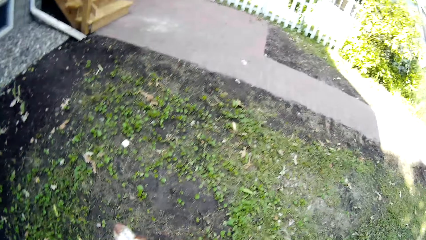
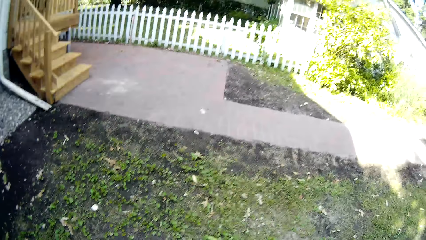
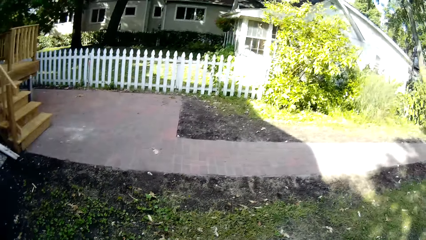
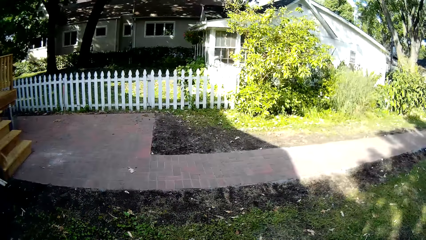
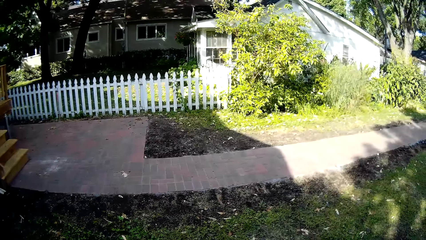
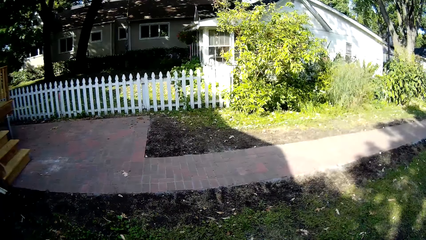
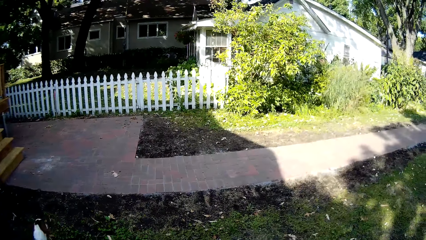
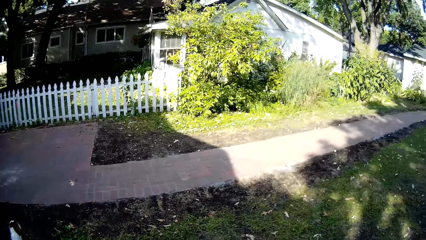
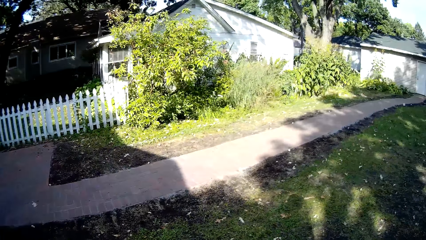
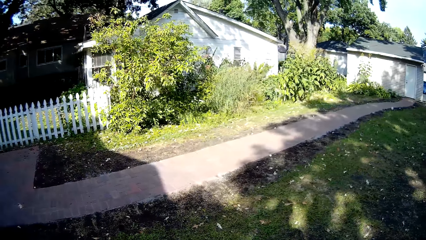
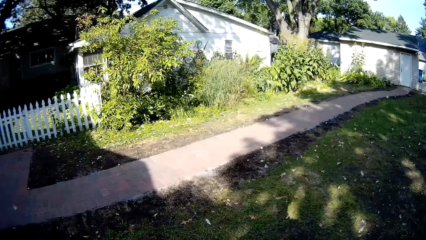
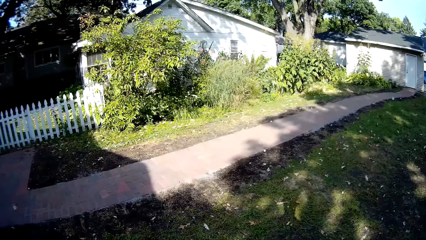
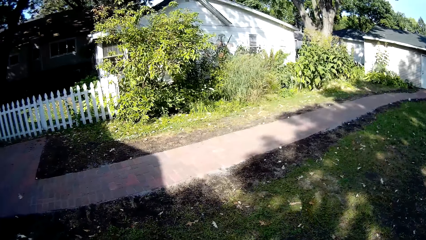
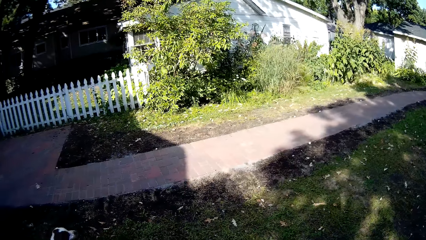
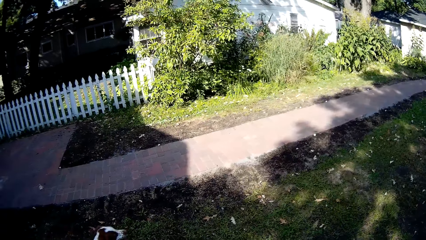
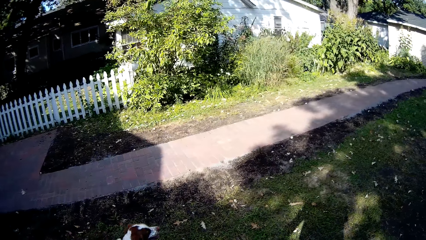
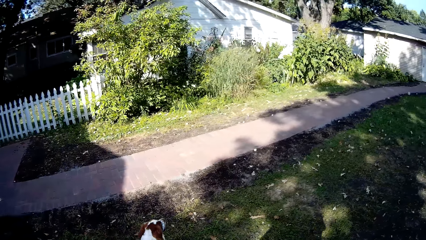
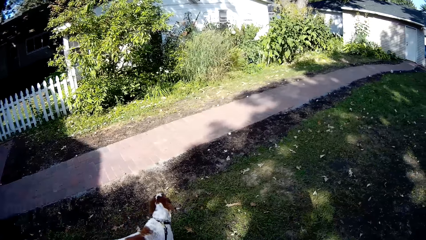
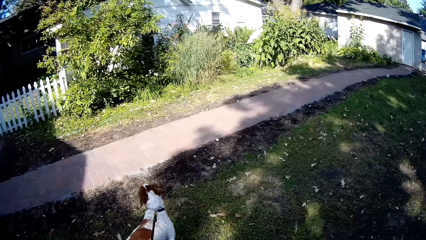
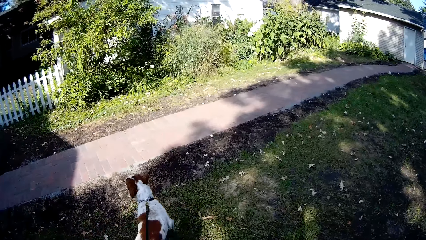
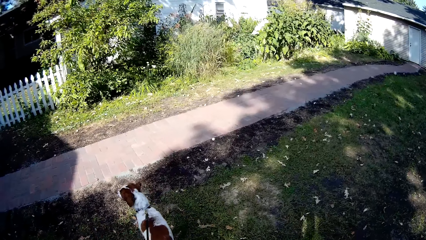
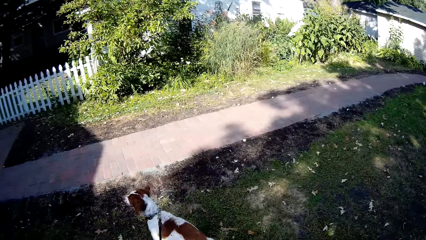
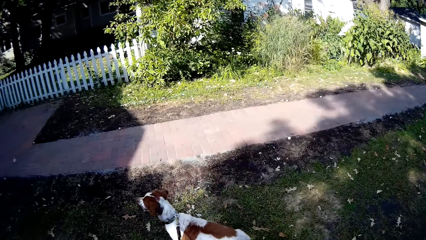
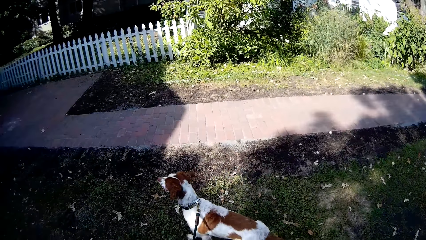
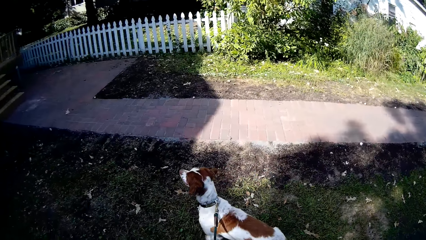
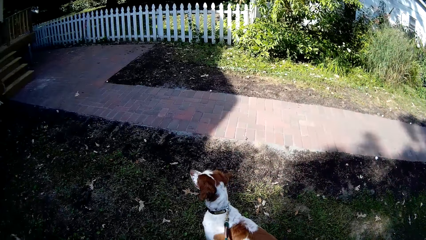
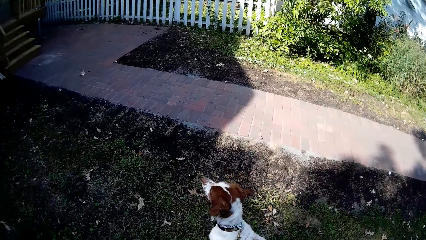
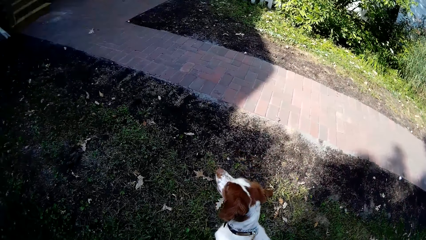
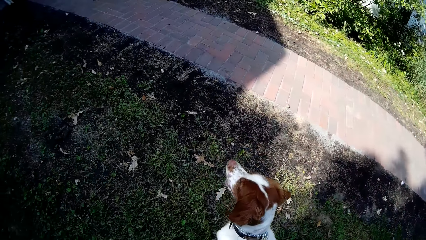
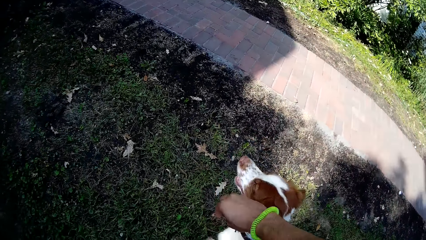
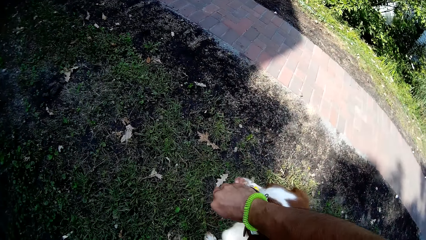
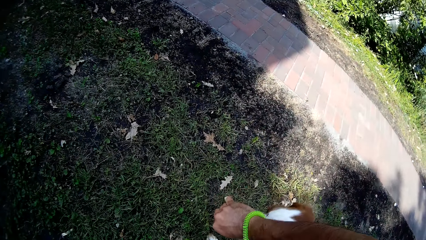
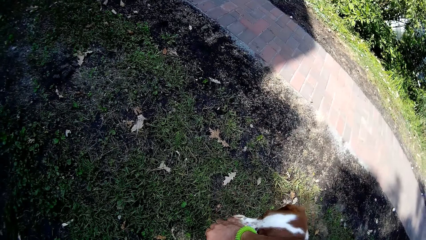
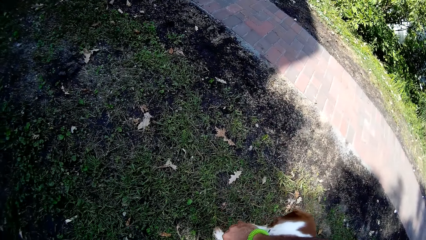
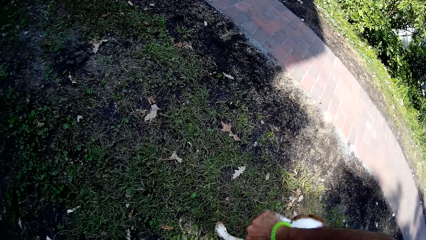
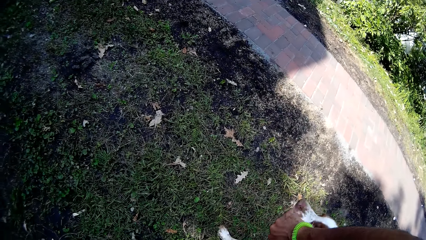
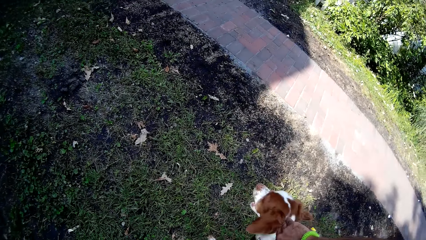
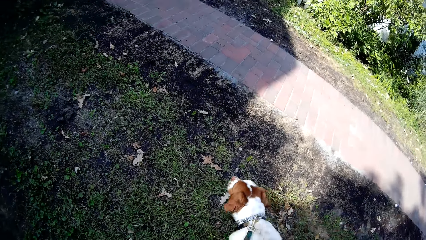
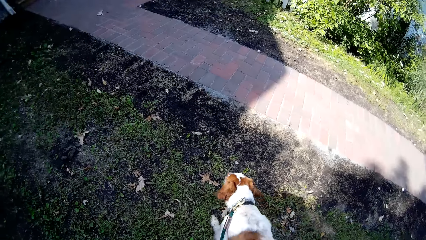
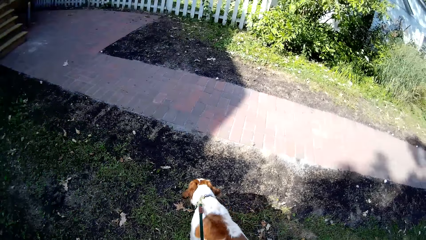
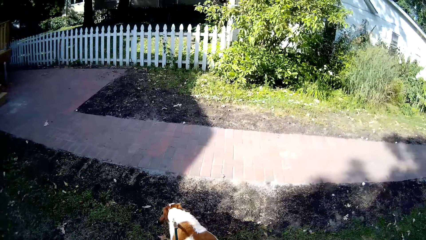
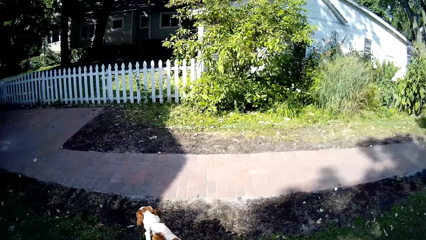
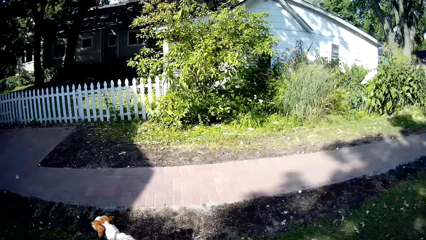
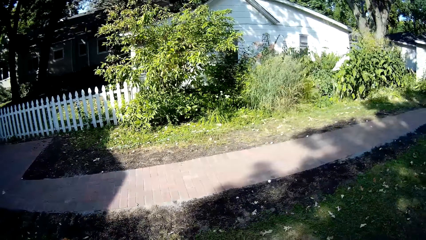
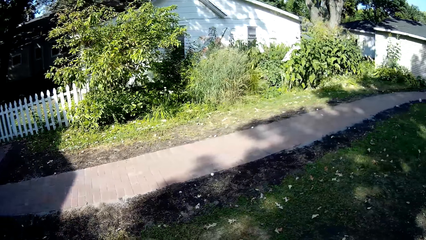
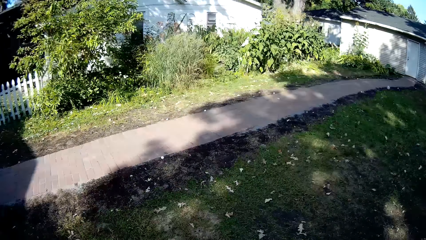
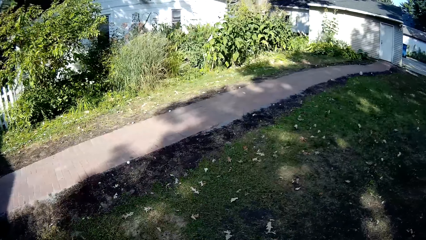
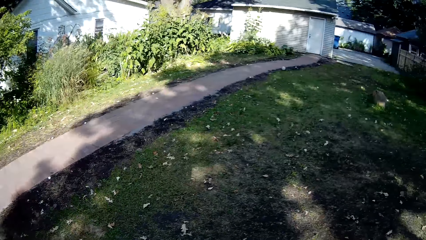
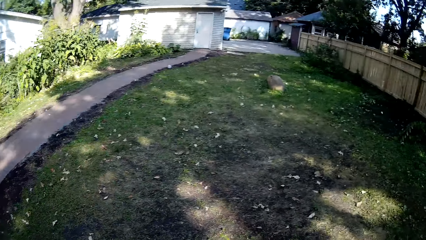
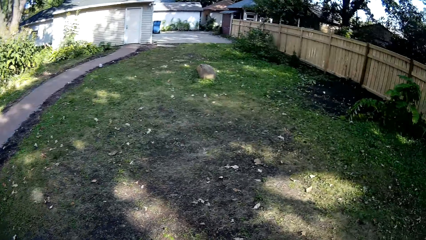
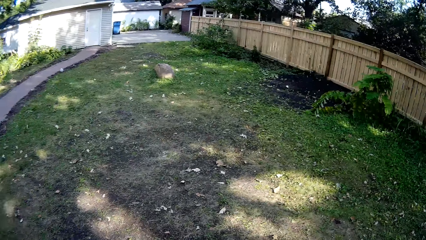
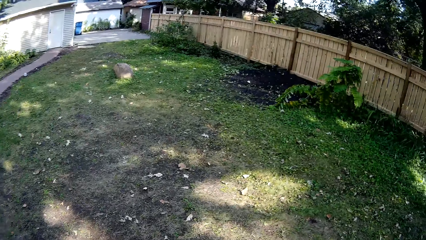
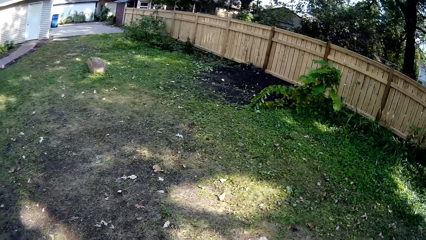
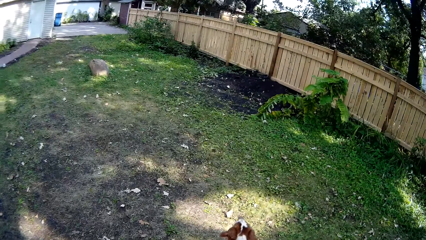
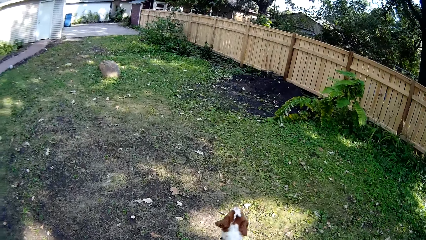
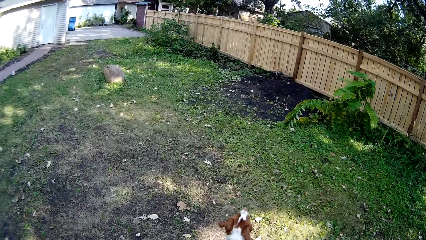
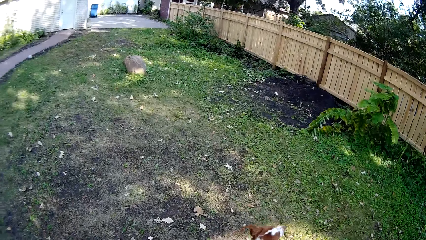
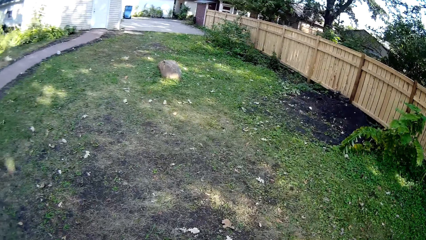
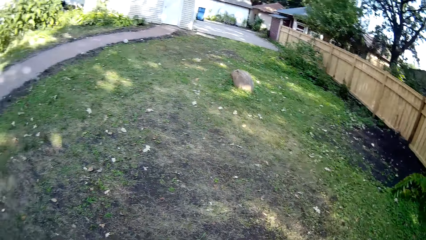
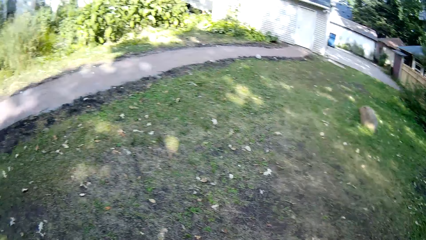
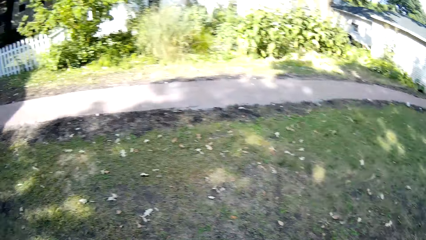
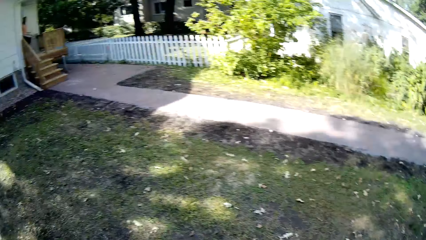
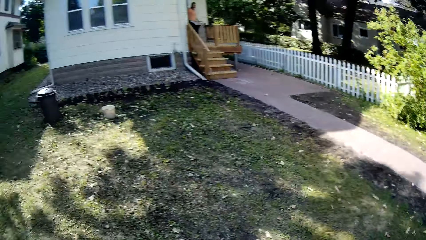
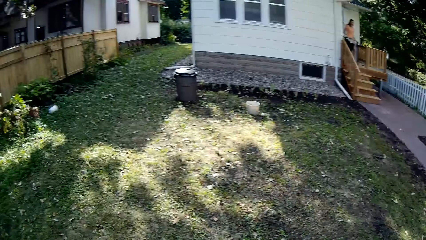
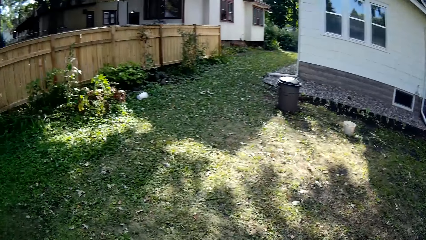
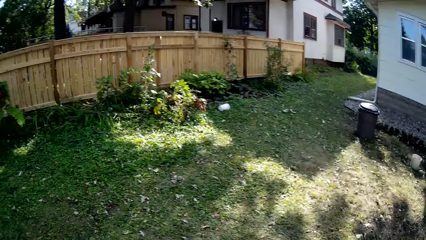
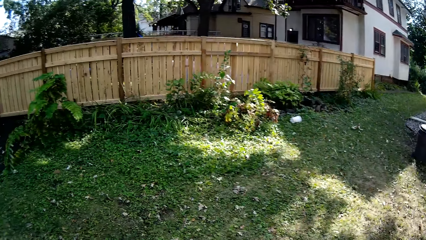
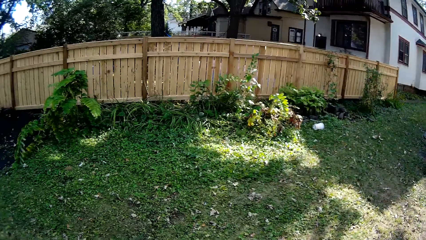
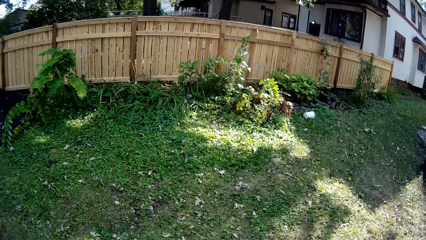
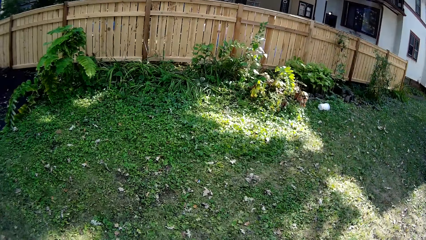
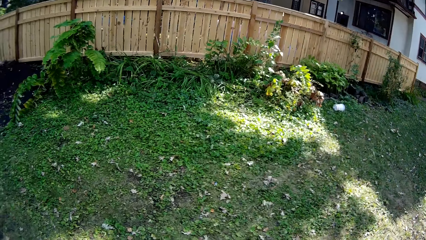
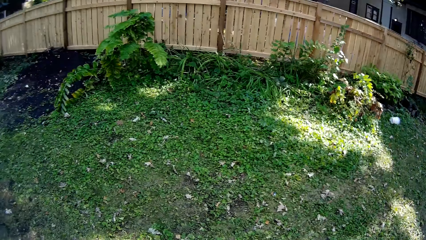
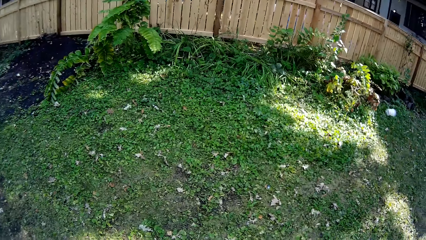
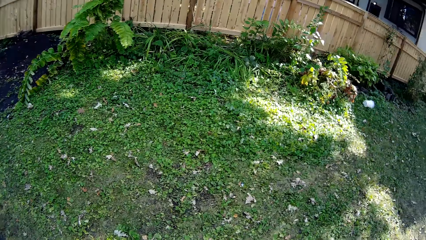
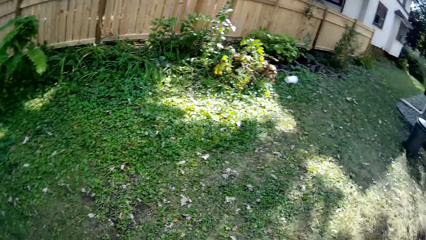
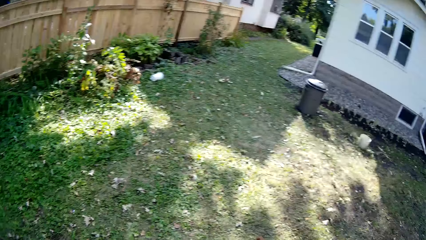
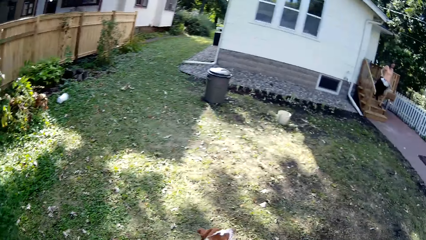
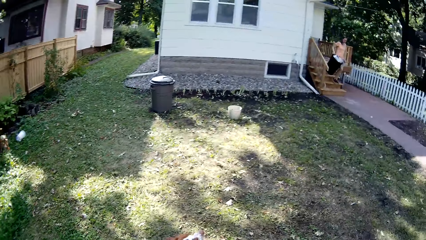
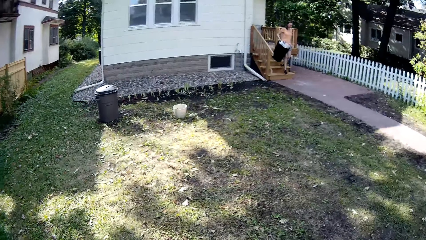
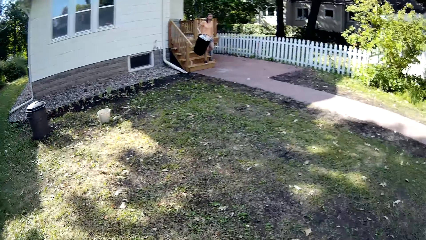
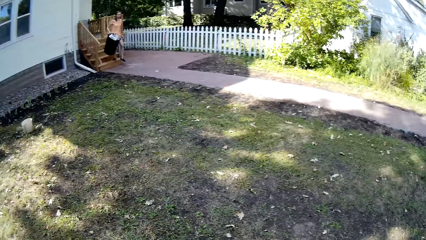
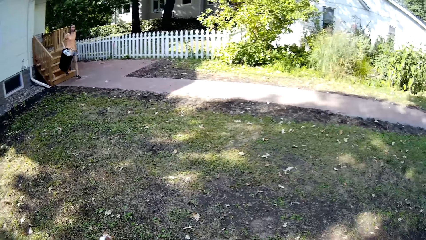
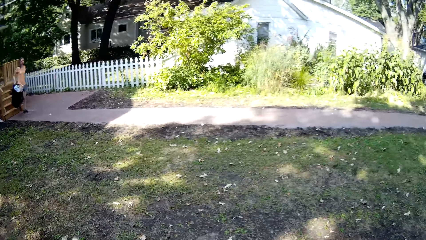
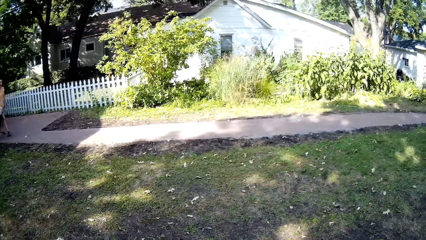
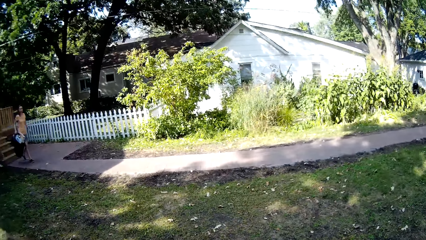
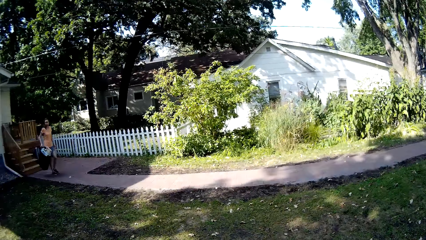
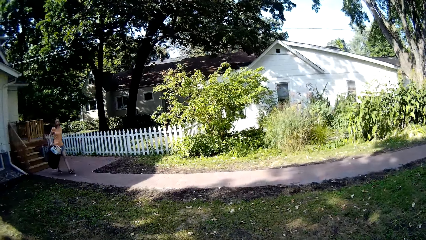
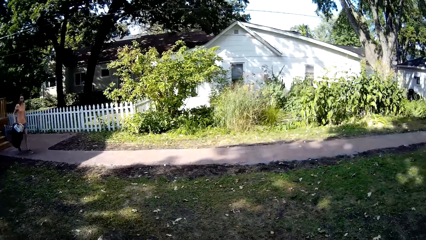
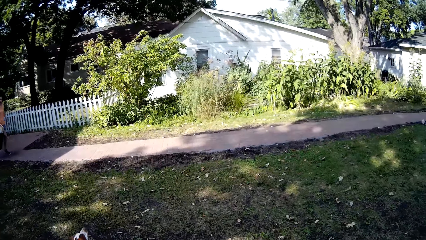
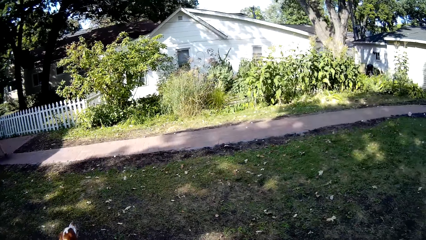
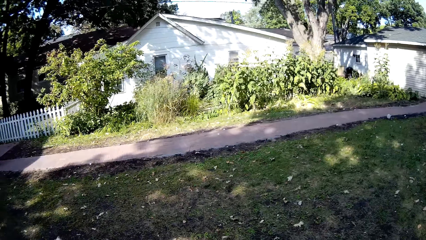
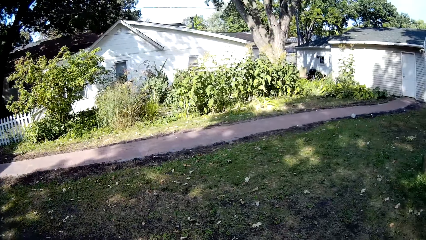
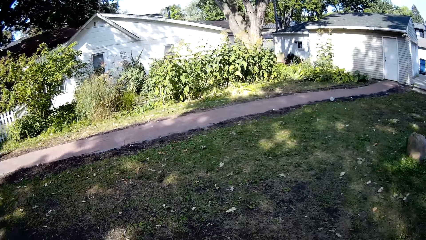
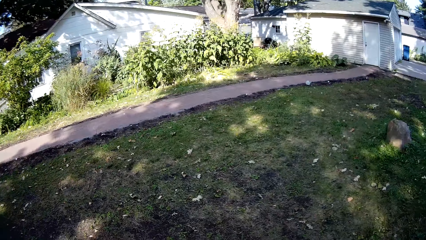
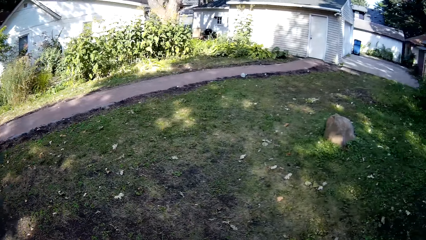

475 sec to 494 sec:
The camera wearer walks the dog around the backyard. They give the dog something. They walk the dog around the backyard. They look around. A woman walks around. The camera wearer walks the dog around the backyard.
